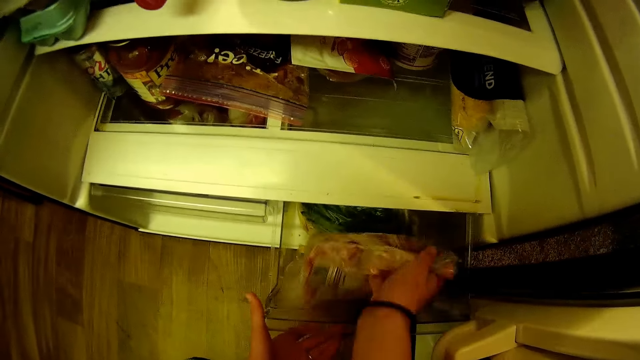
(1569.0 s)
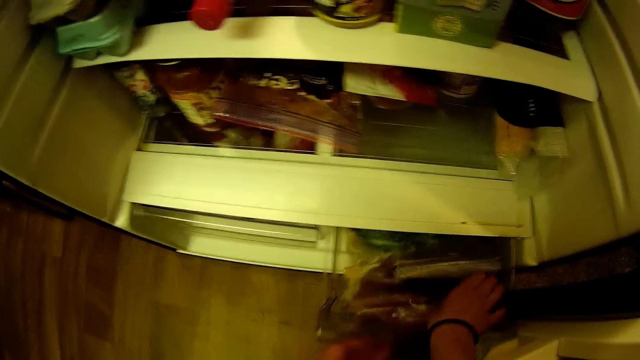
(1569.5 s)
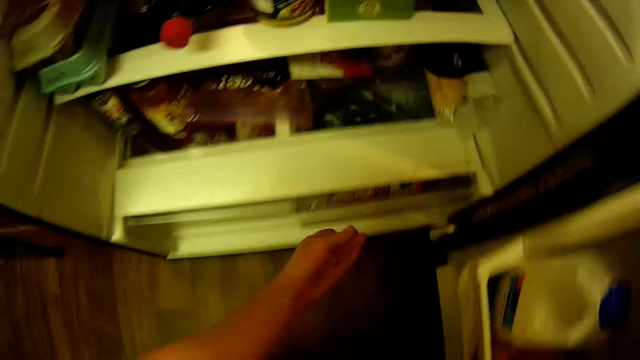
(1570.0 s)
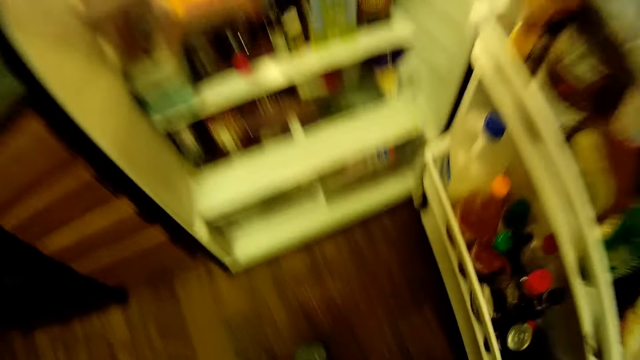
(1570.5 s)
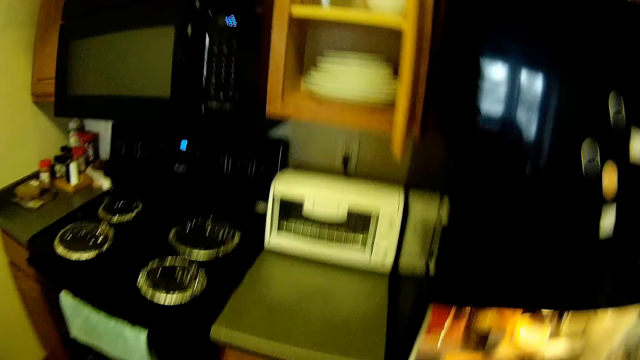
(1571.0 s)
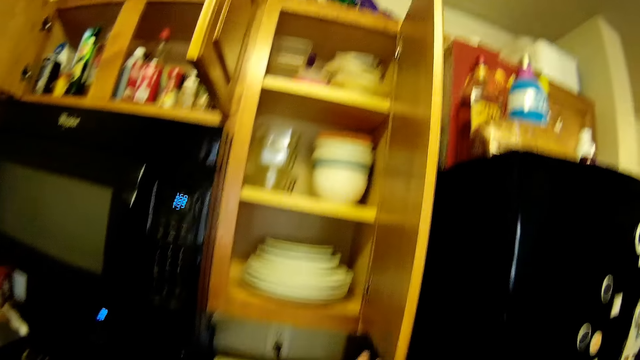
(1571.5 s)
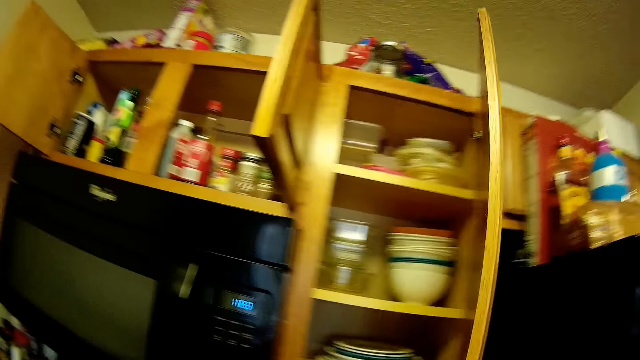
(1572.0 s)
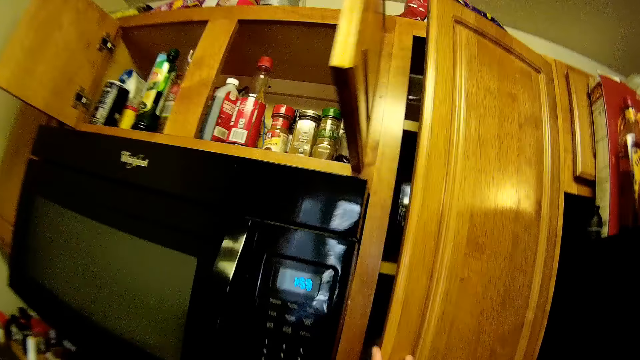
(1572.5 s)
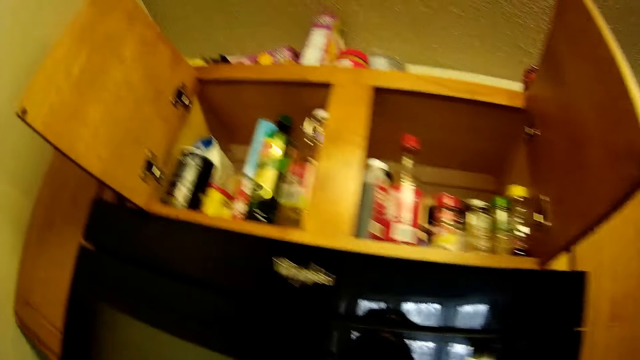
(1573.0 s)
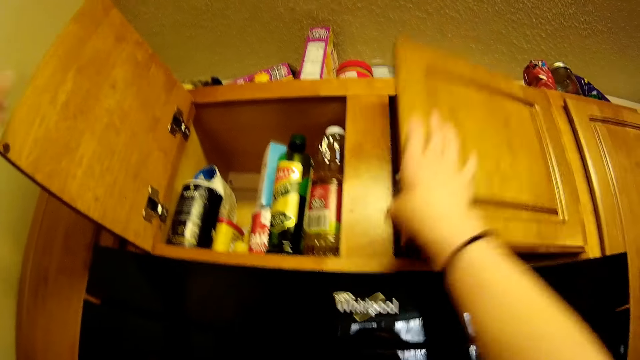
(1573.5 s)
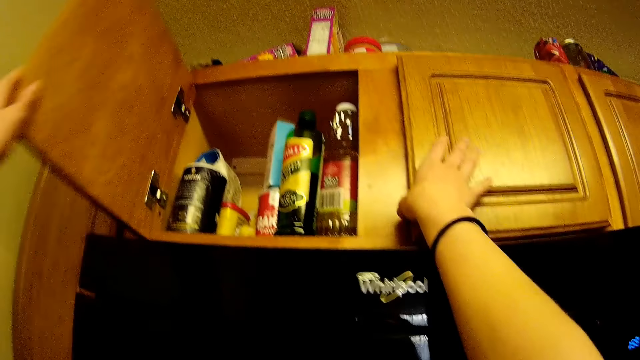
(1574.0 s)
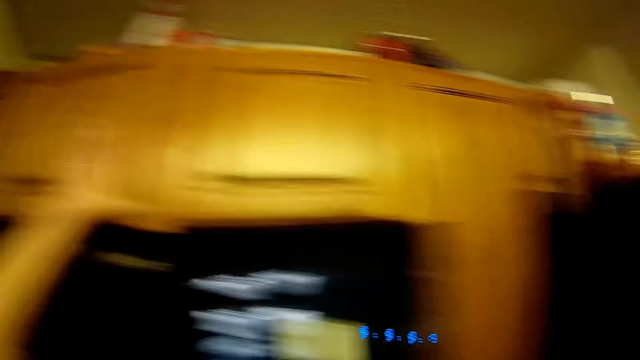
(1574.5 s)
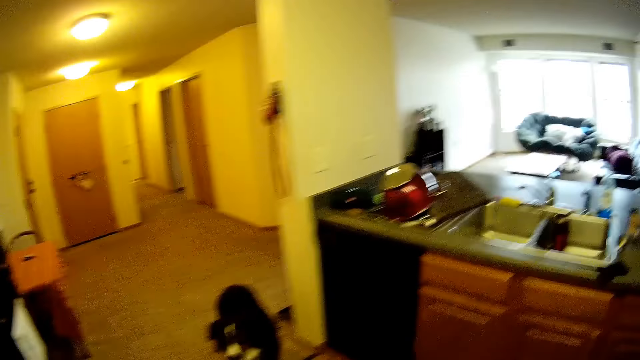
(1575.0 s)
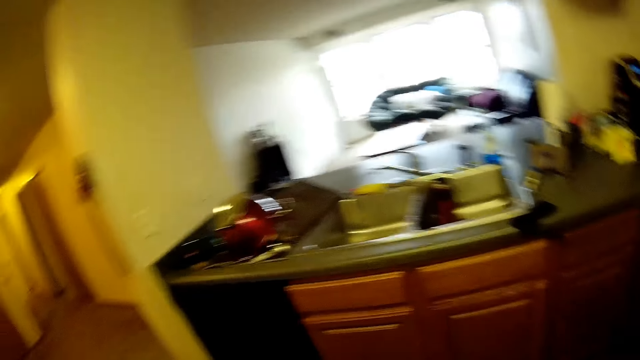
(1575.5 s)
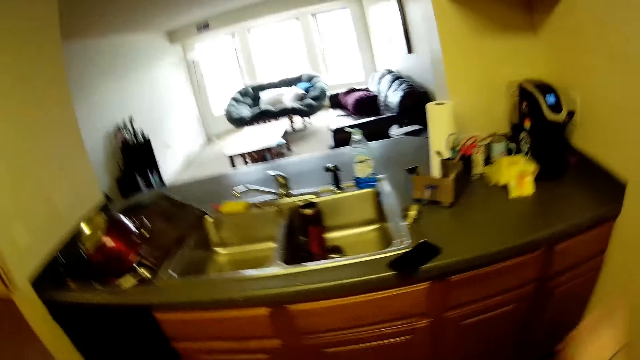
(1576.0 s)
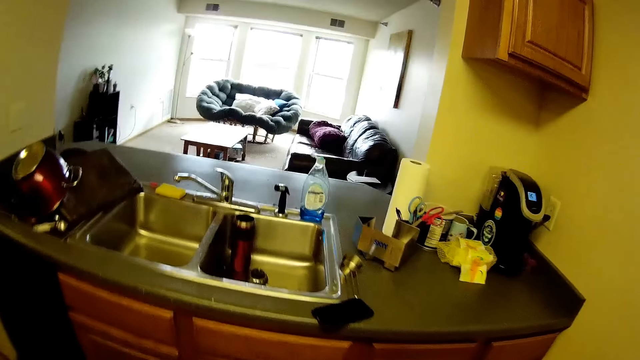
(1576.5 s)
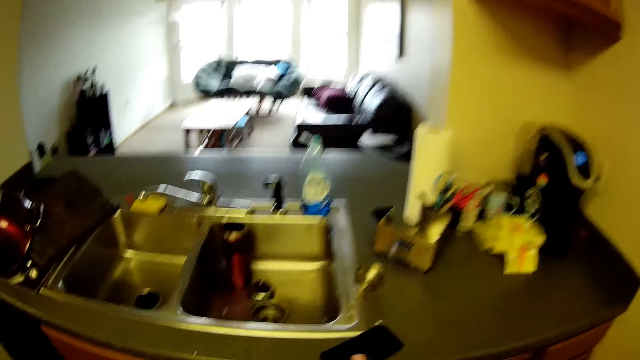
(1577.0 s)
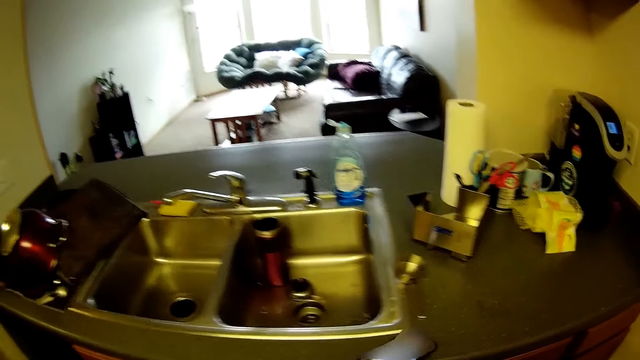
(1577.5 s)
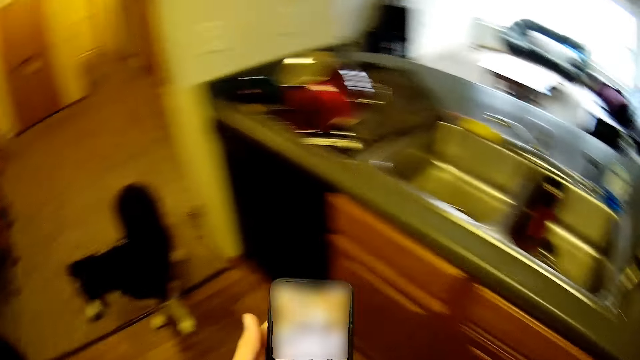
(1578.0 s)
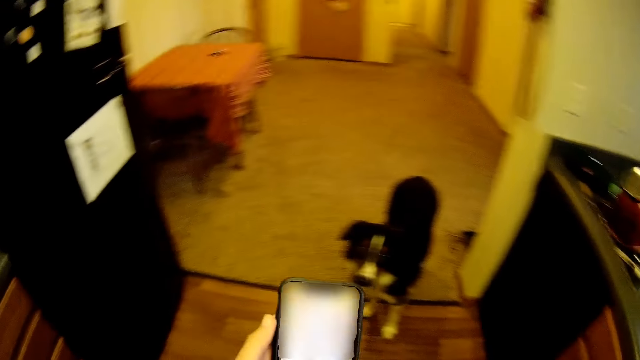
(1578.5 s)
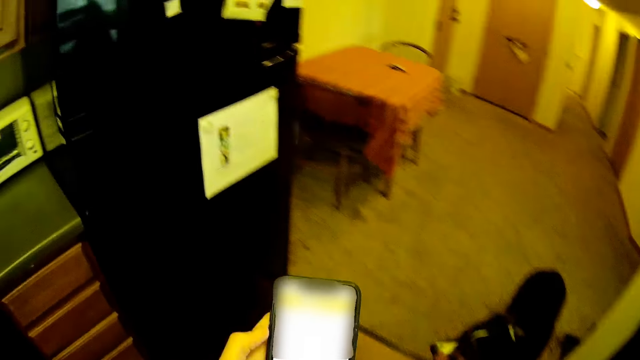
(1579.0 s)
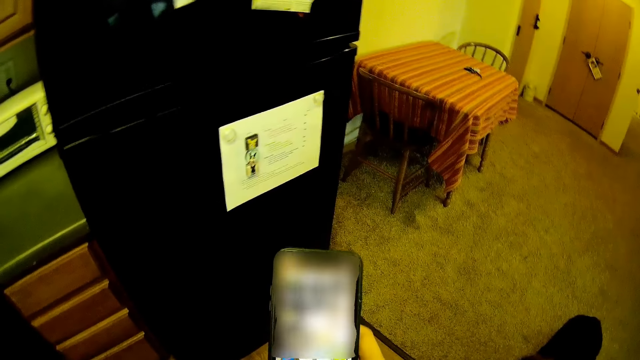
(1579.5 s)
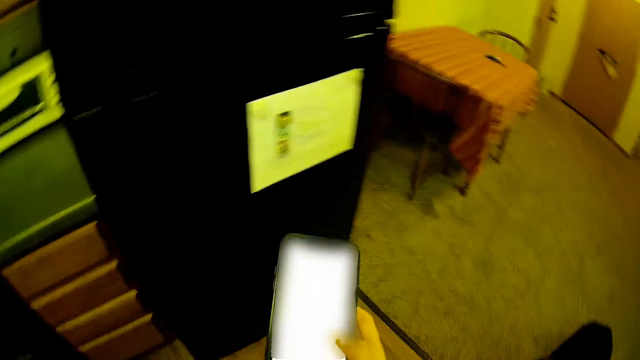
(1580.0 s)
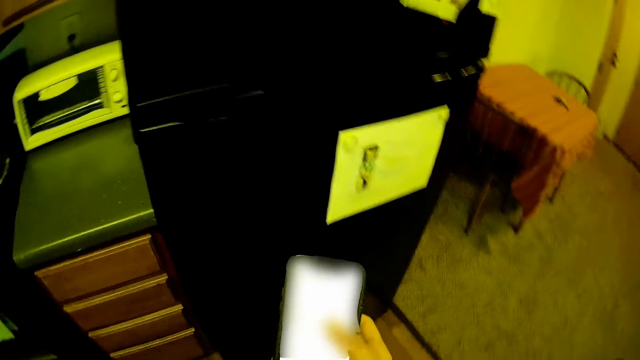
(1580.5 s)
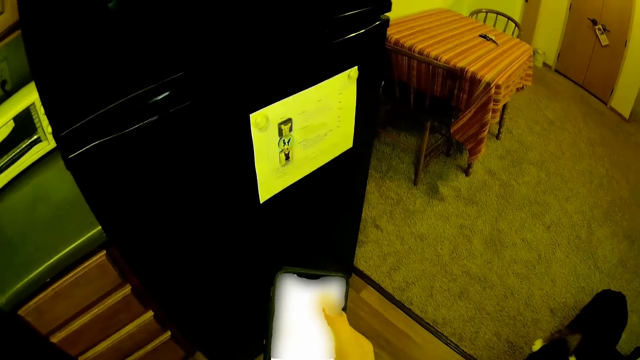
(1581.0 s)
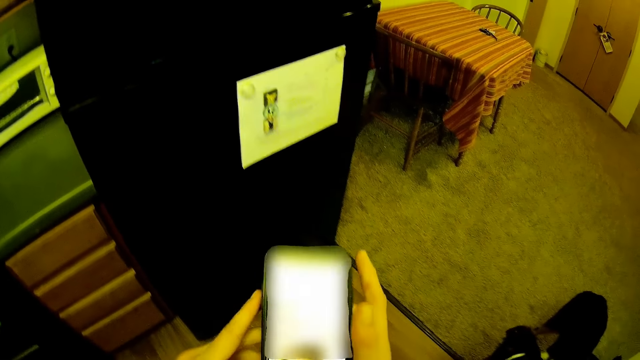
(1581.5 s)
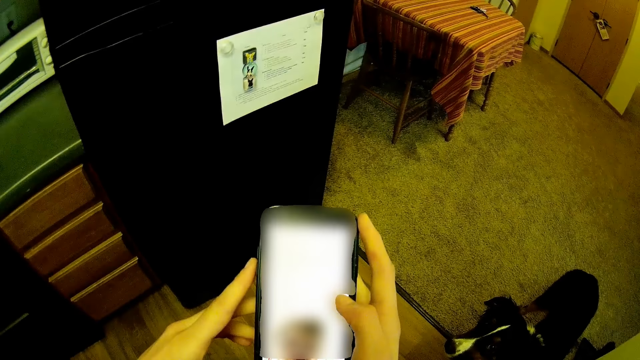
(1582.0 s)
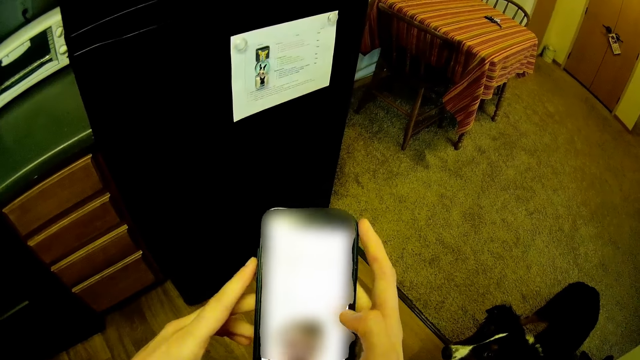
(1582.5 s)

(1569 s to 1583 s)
The camera wearer drops a zipper bag in his right hand into the plastic compartment. He closes the plastic compartment with his left hand. He closes the lower compartment of the fridge with his right hand. He closes an open compartment of the kitchen cabinet with his right hand. He closes another open compartment of the kitchen cabinet with his right hand. He closes another open compartment of the kitchen cabinet with his left hand. He walks to the sink. He picks up the mobile phone on the kitchen cabinet with his right hand. He dials the phone. He operates the mobile phone with his hands.

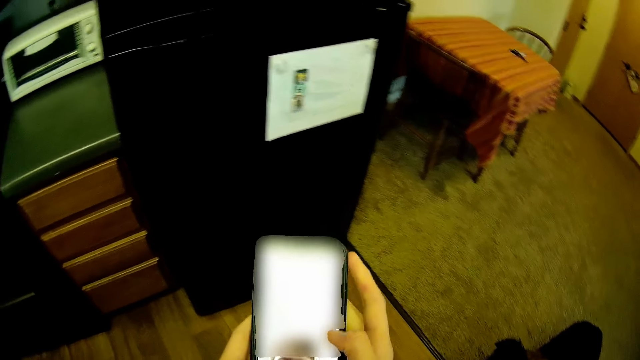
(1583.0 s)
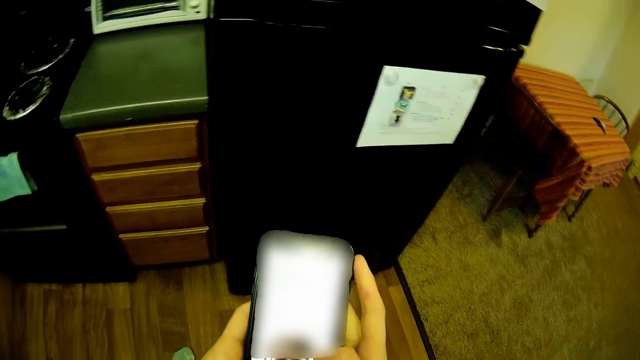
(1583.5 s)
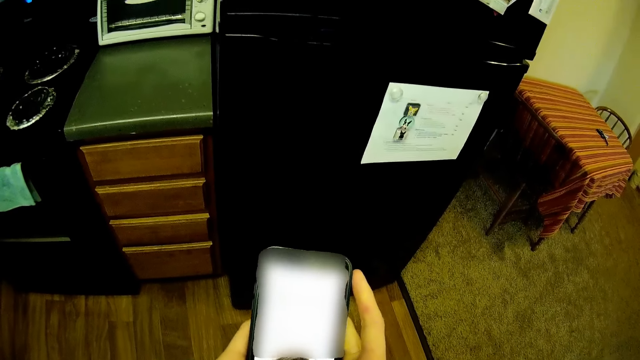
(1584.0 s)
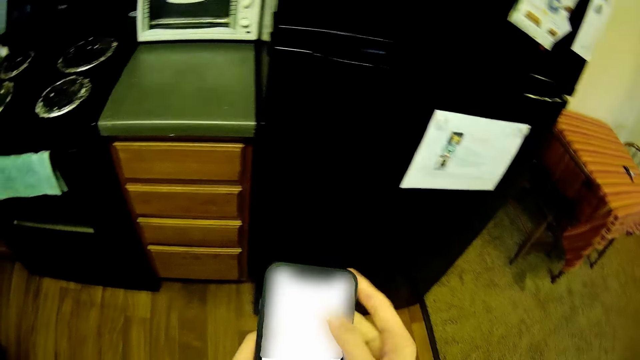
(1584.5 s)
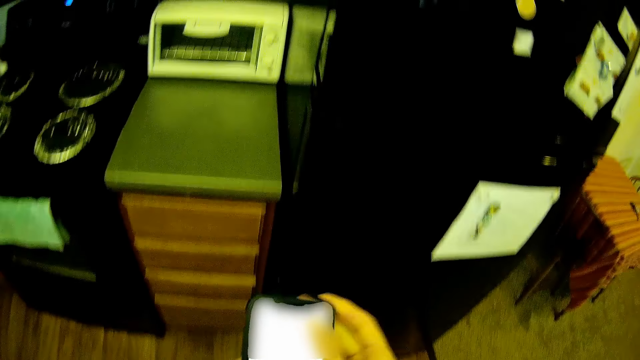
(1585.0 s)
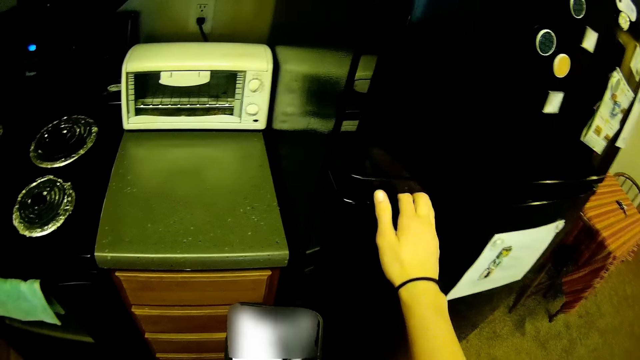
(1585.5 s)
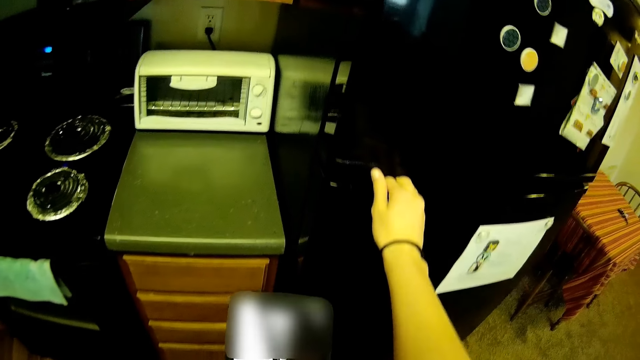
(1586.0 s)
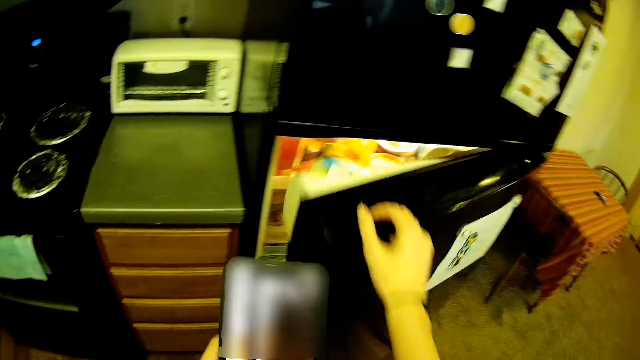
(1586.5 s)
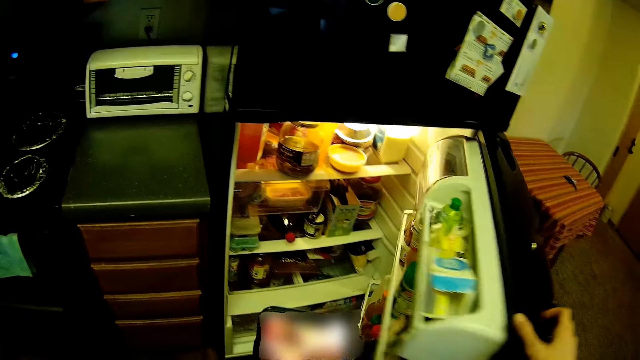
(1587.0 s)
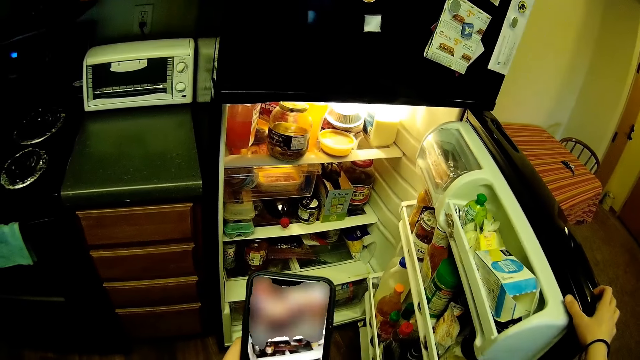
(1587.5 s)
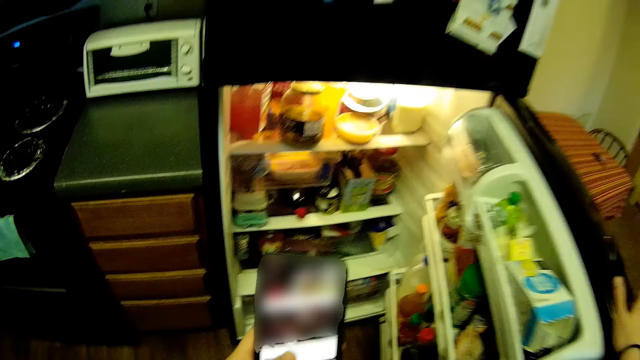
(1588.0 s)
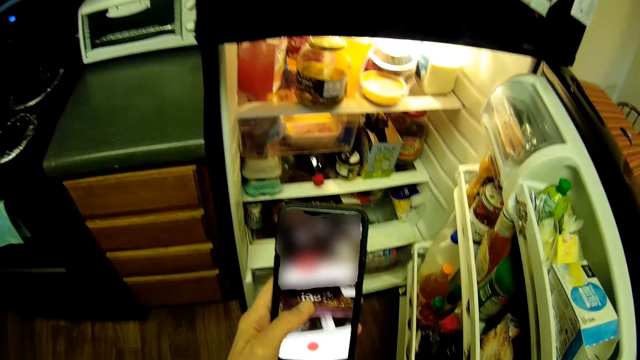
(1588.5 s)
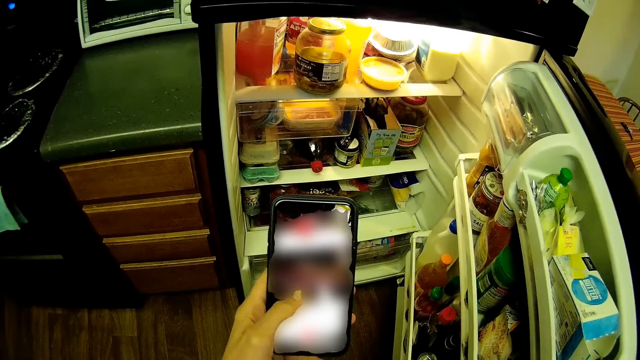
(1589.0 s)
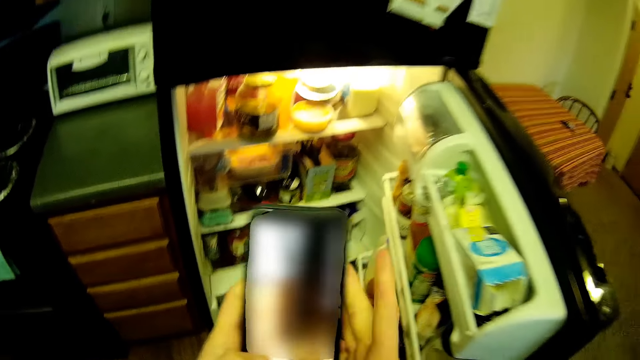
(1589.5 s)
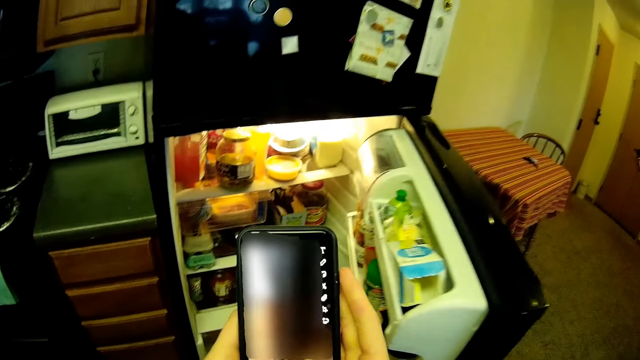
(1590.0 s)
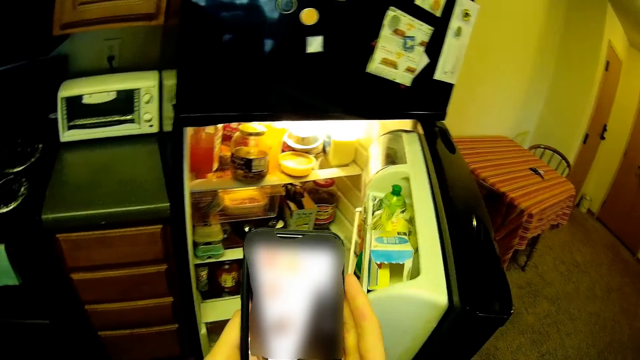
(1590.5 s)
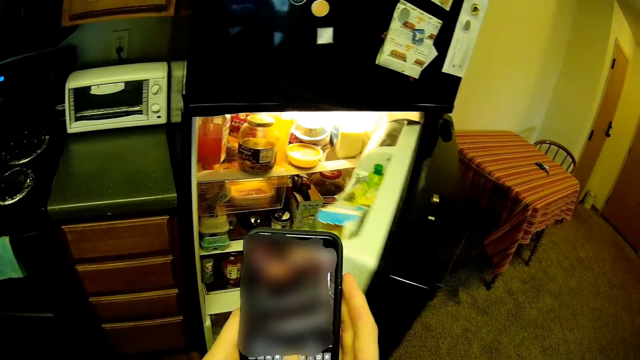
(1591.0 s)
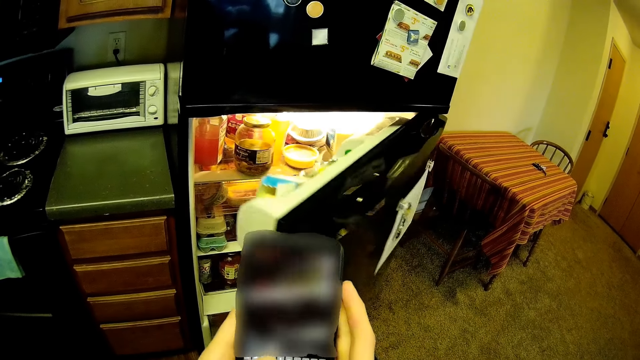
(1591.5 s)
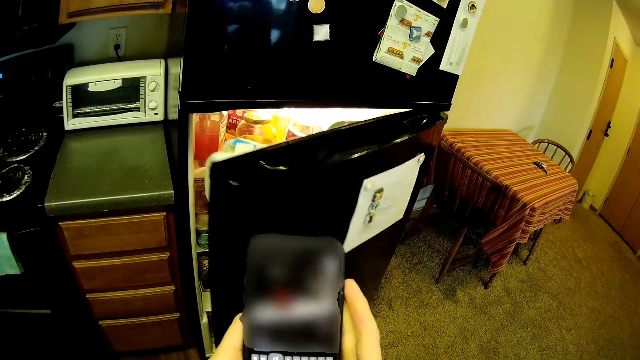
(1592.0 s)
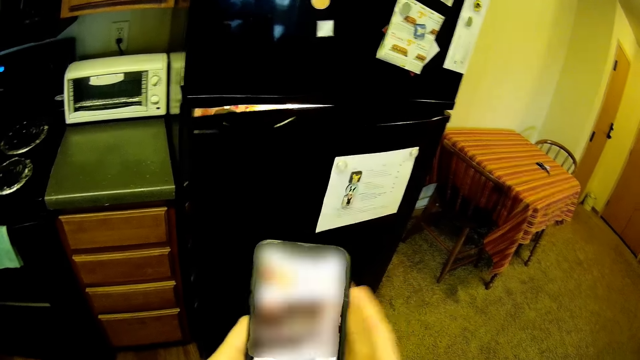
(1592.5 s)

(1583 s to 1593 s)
The camera wearer opens the lower compartment of the fridge with his right hand. He dials the phone.
